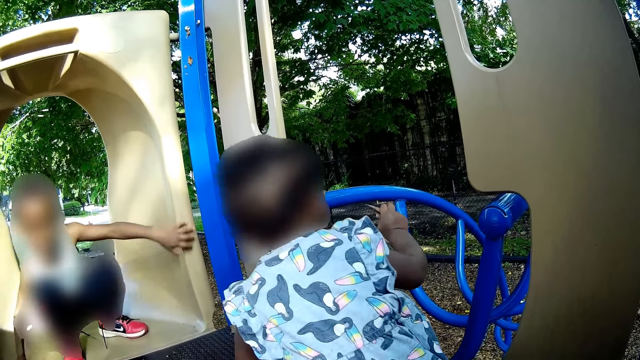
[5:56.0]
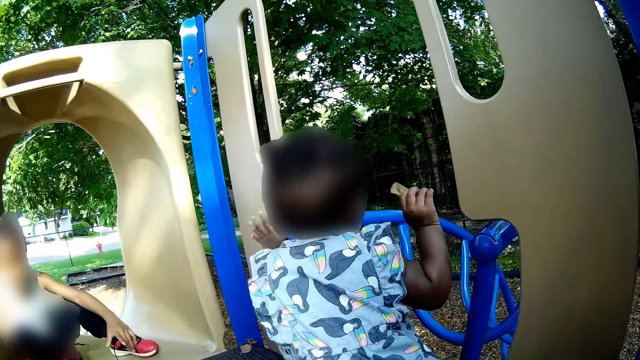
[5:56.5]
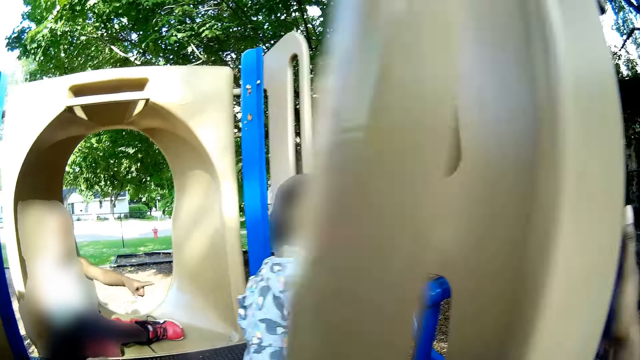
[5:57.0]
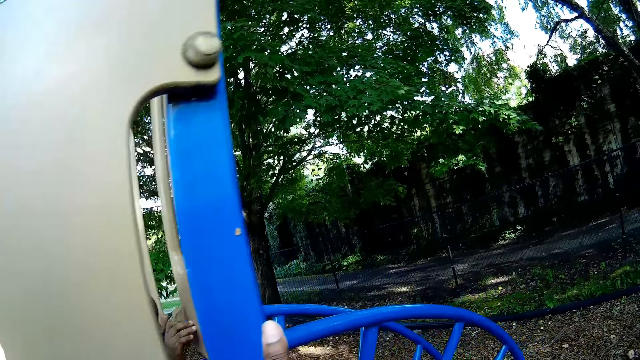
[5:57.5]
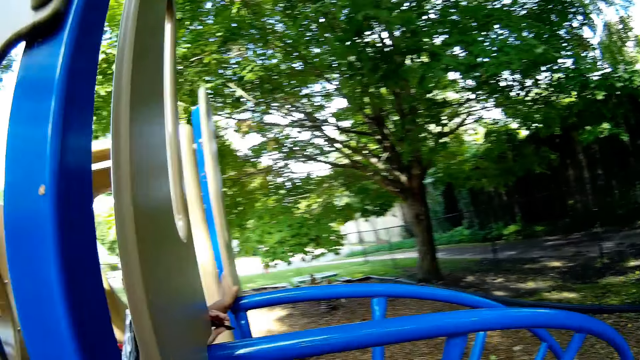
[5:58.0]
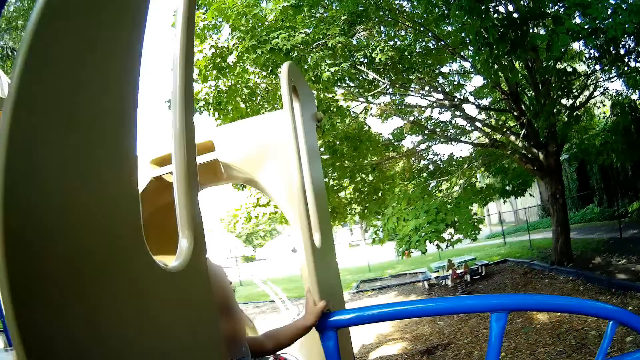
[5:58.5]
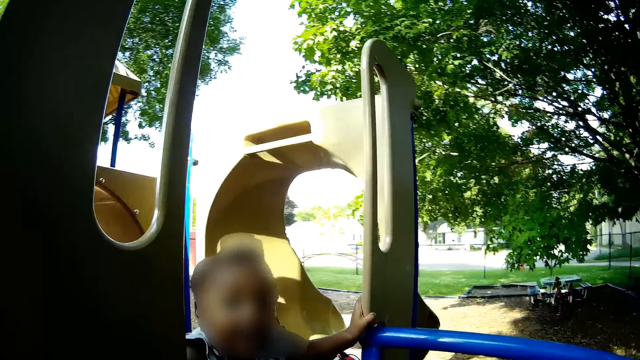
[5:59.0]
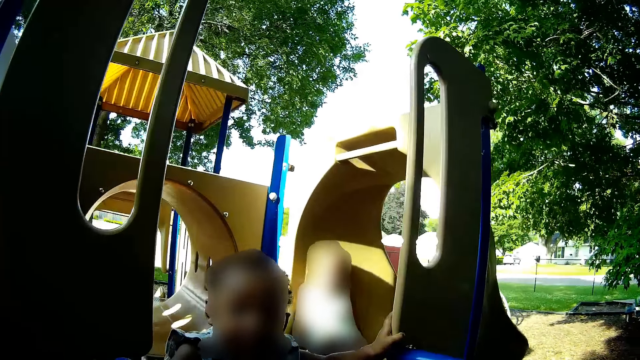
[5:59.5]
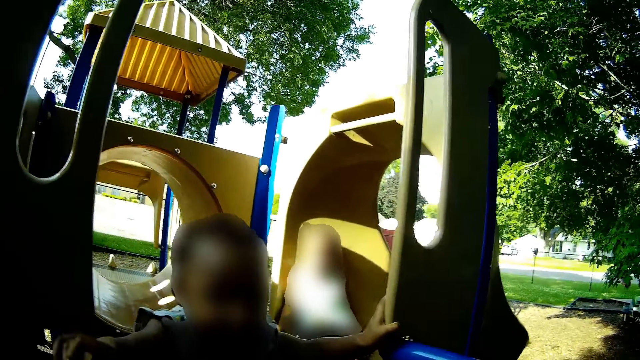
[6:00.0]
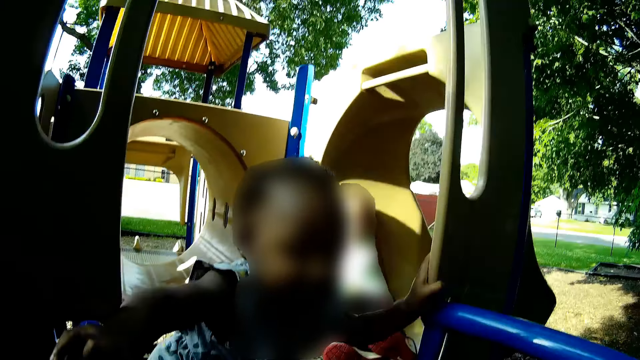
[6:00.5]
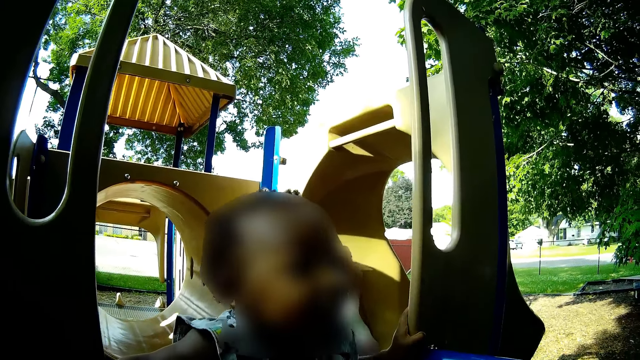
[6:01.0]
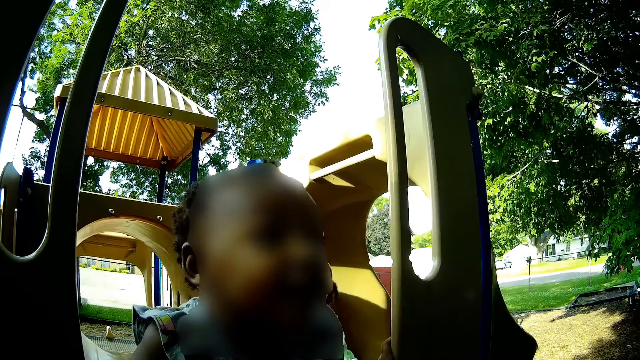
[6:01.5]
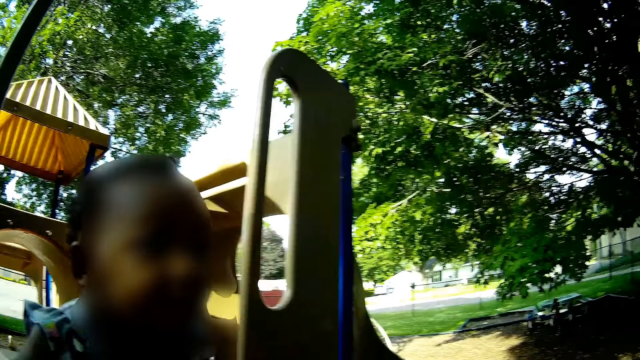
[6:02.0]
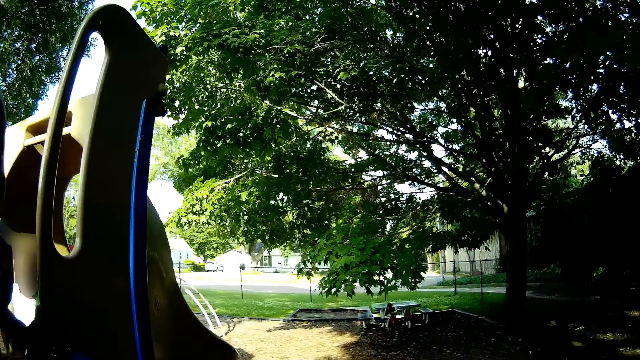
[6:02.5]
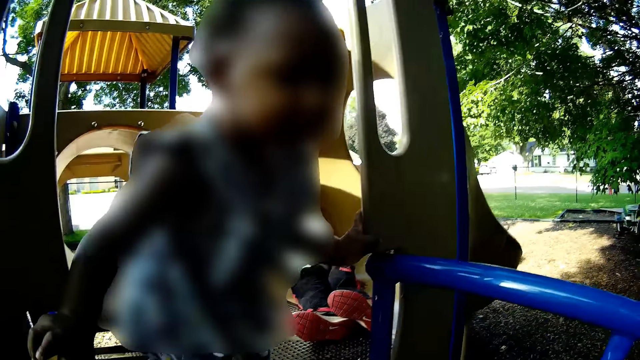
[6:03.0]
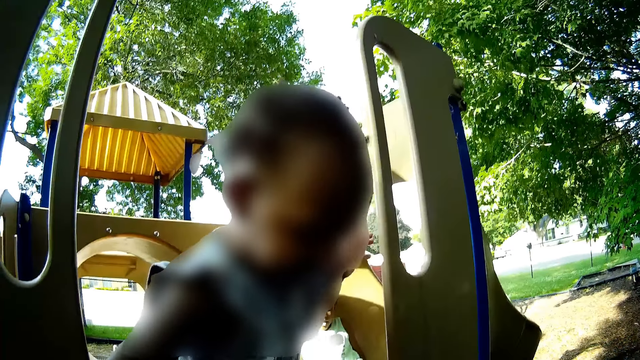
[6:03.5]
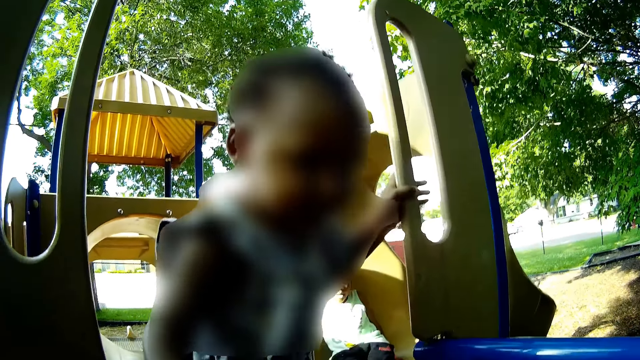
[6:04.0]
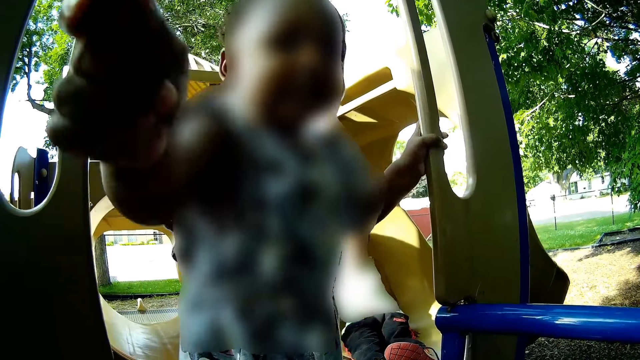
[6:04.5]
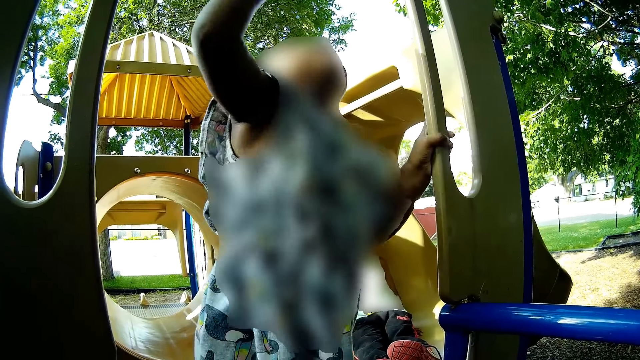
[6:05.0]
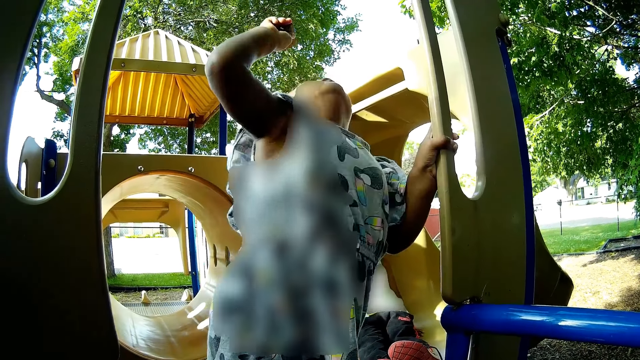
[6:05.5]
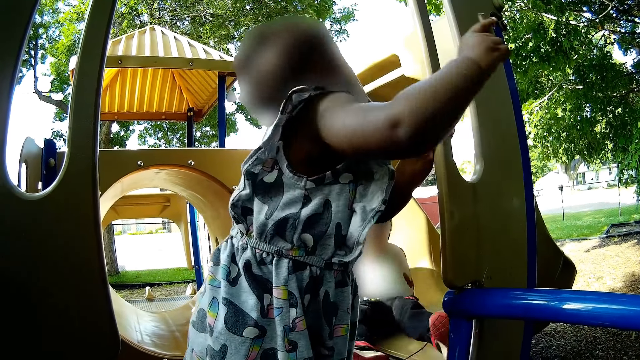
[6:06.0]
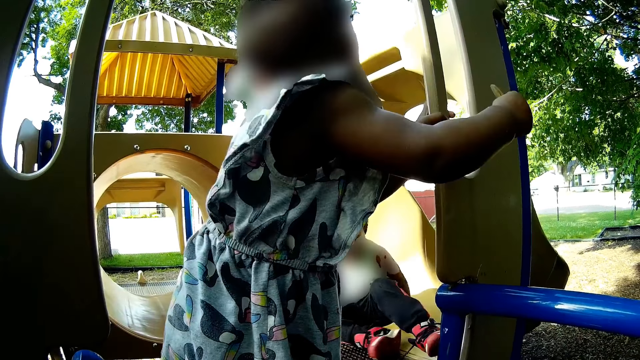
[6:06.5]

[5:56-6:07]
The camera wearer converses with the girl. The girl holds a part of the slide with her left hand and stands up.

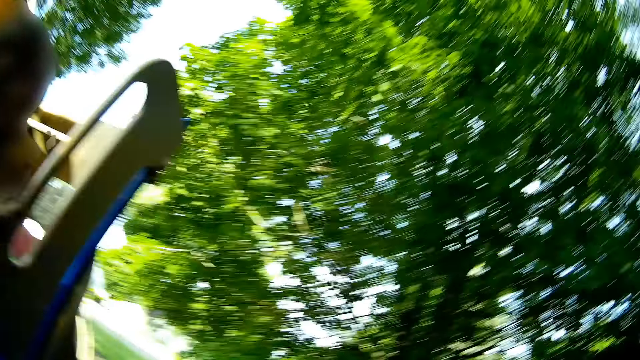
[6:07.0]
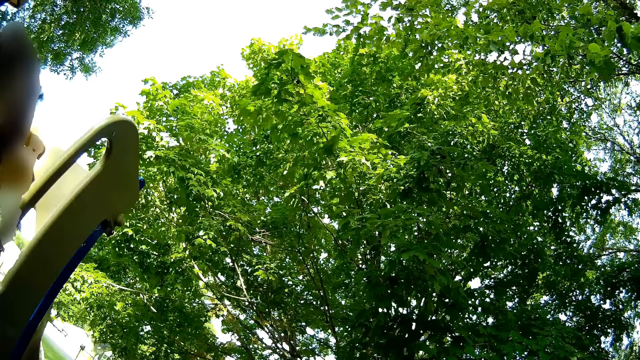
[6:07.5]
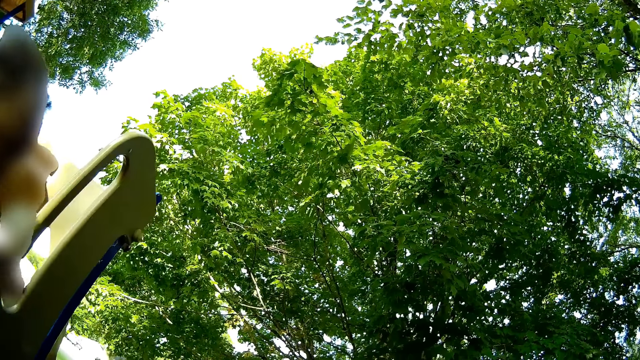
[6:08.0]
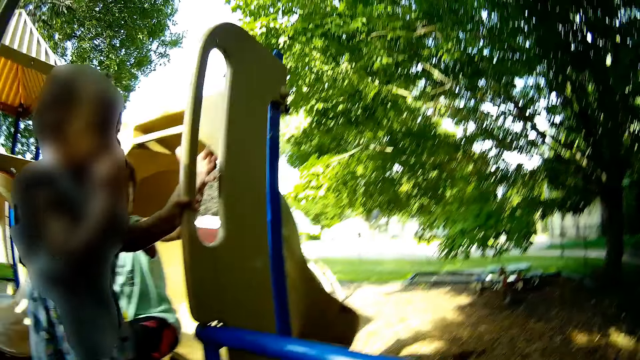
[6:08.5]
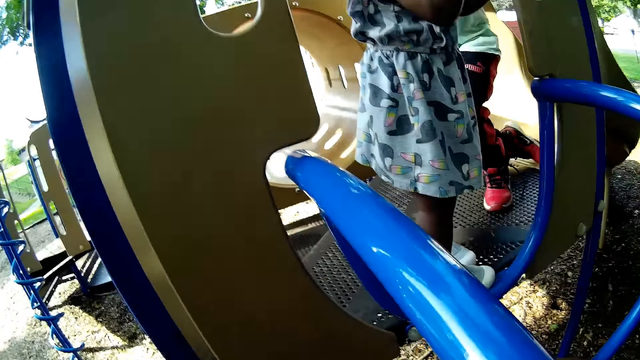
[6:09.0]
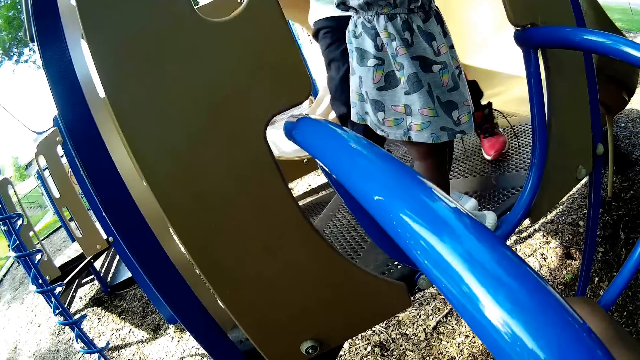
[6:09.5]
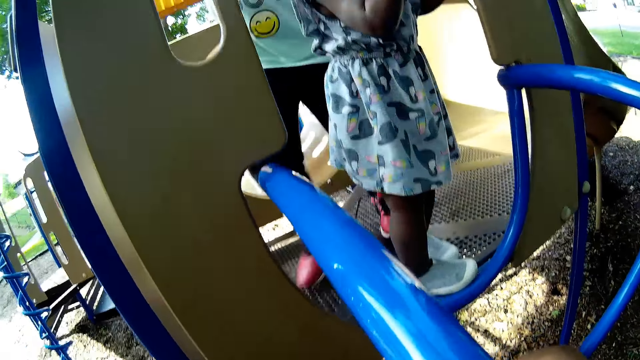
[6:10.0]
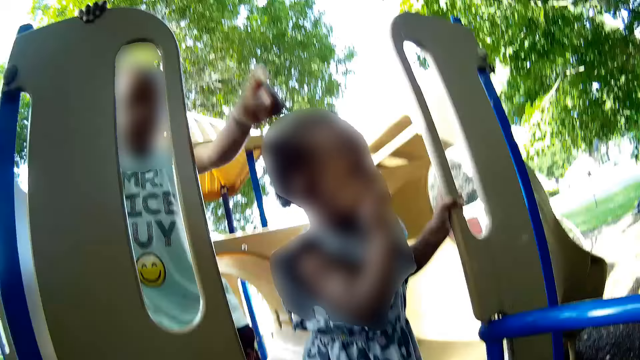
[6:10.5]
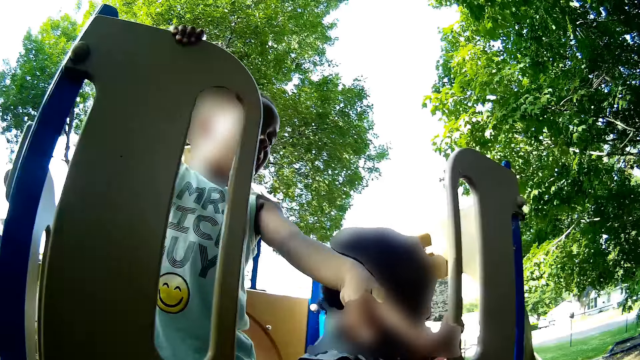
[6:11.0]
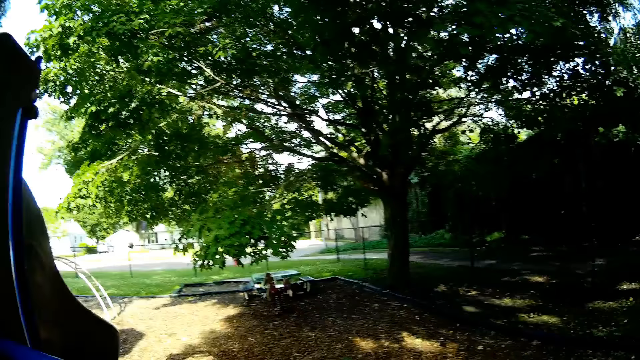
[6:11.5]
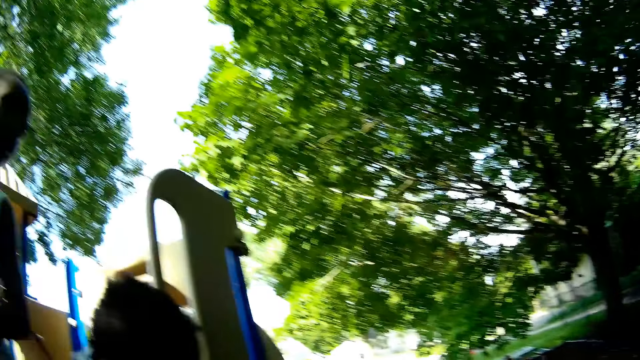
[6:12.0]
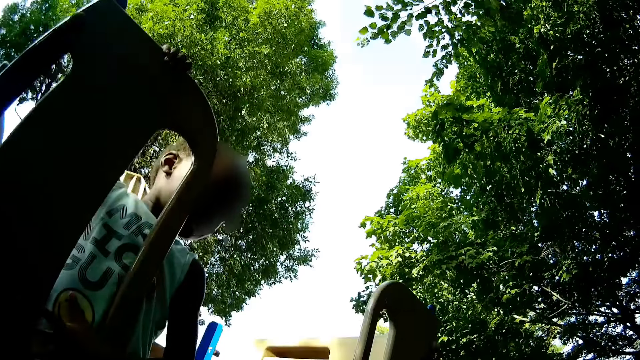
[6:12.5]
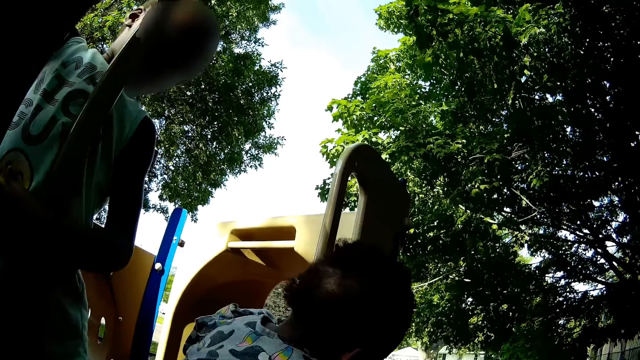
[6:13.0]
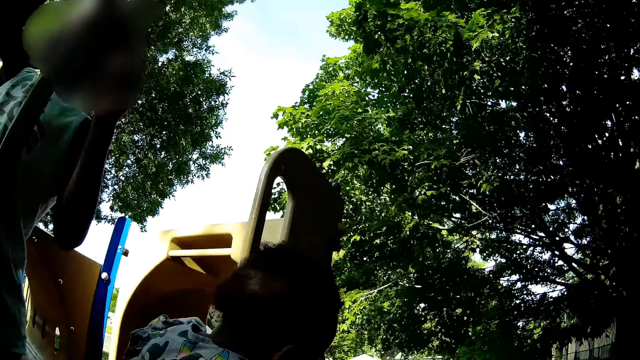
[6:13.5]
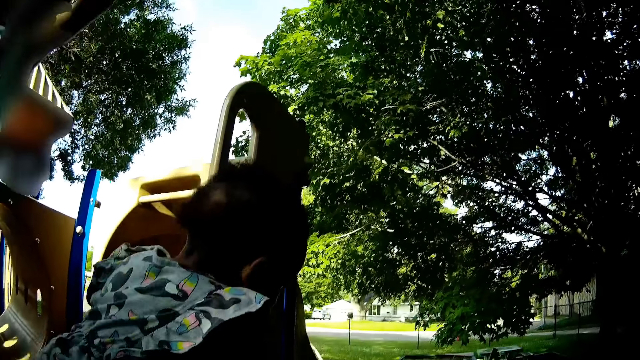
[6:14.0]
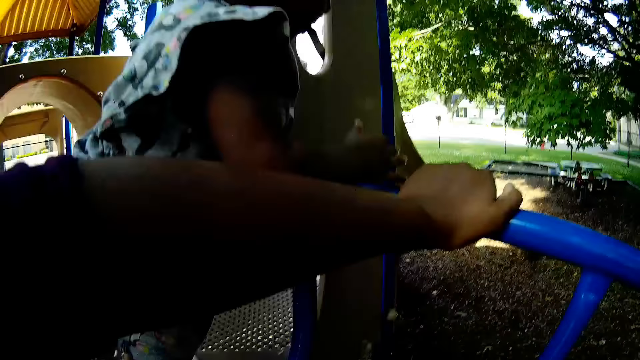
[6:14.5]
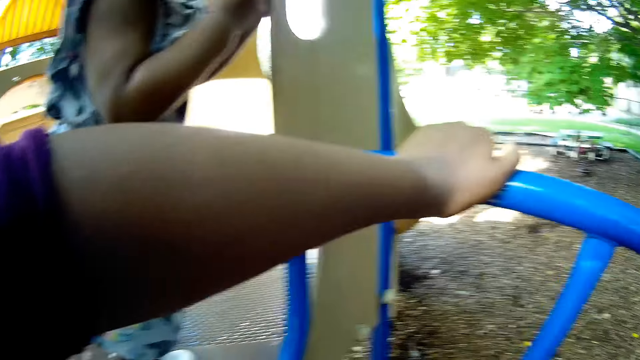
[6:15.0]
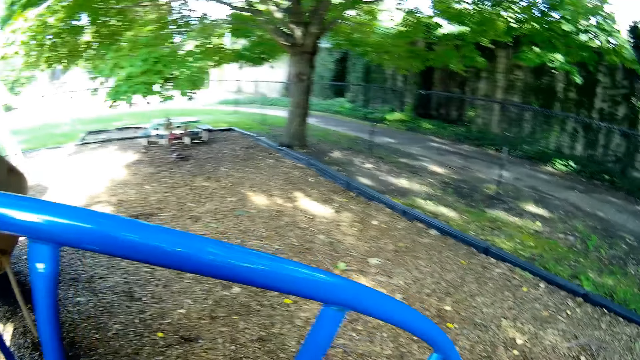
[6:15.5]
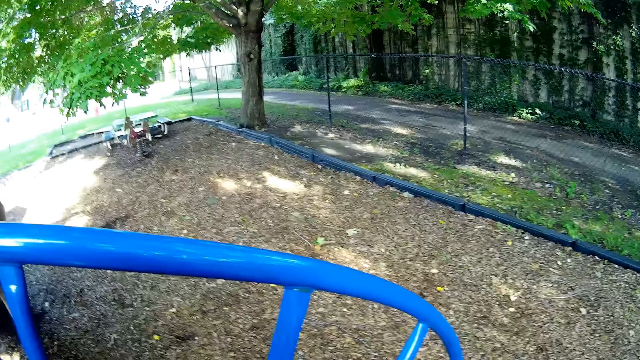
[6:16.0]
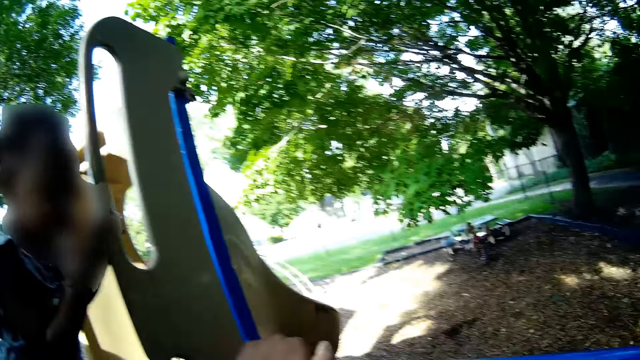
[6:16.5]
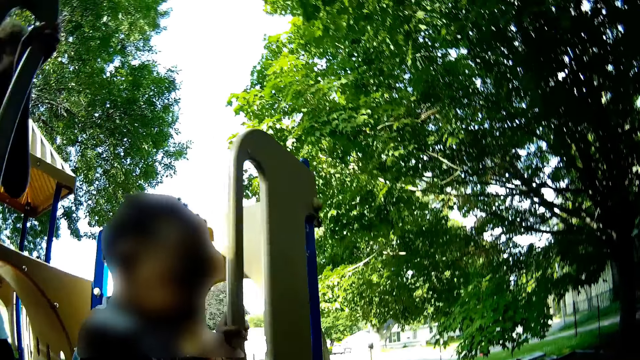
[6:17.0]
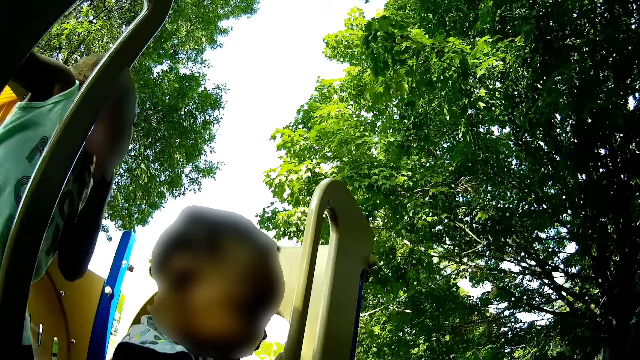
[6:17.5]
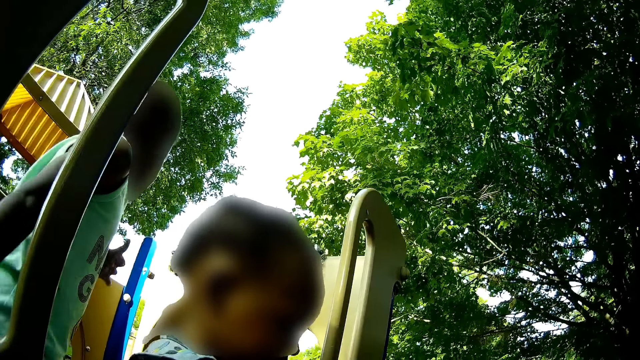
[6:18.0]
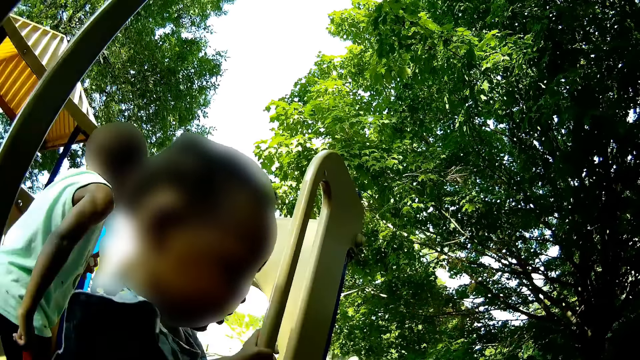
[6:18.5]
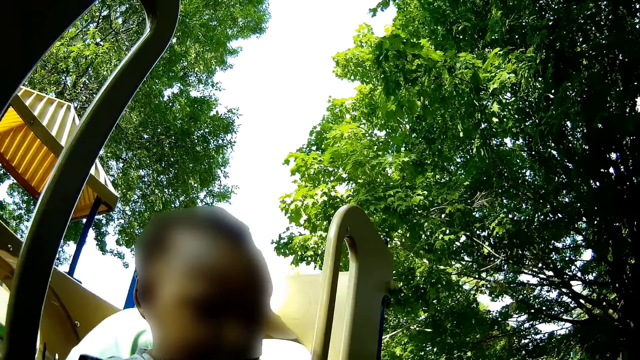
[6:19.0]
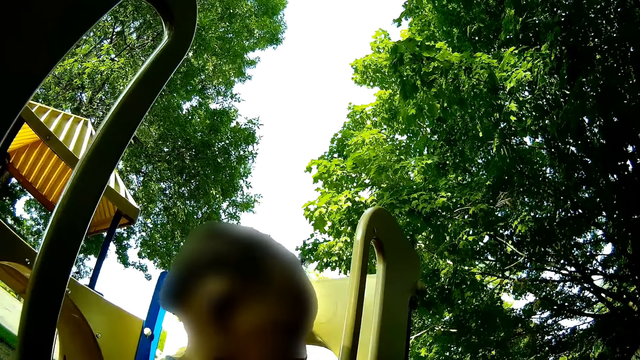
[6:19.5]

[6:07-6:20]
The camera wearer looks at the tree. The boy interacts with the camera wearer. The camera wearer looks around and holds the swing with the left hand. They look at a person. They converse with a girl.
